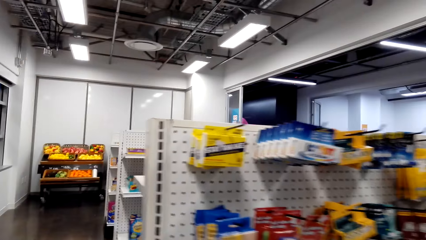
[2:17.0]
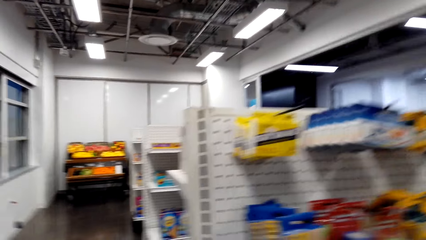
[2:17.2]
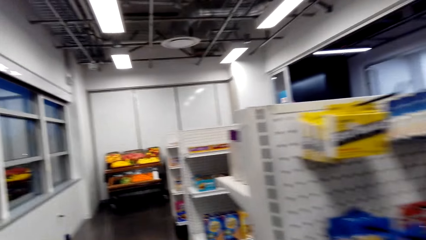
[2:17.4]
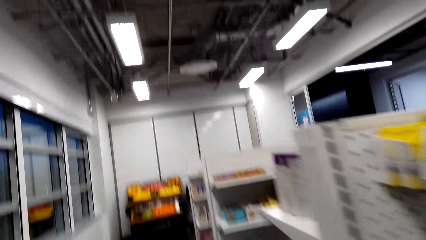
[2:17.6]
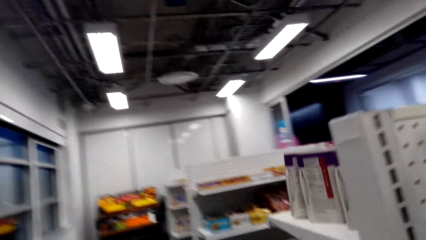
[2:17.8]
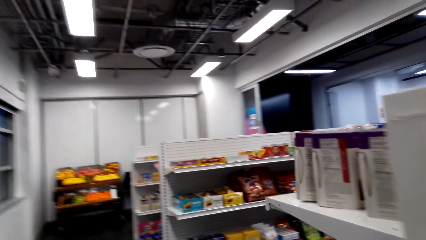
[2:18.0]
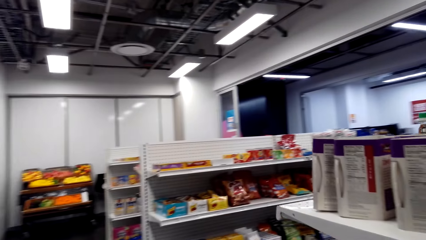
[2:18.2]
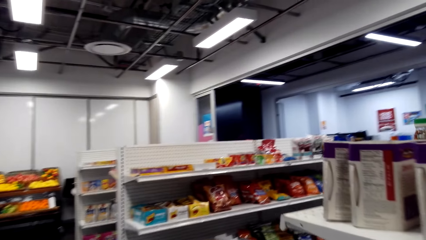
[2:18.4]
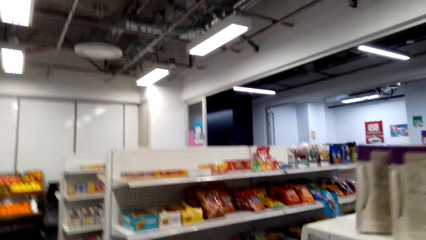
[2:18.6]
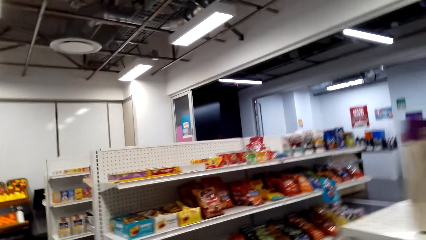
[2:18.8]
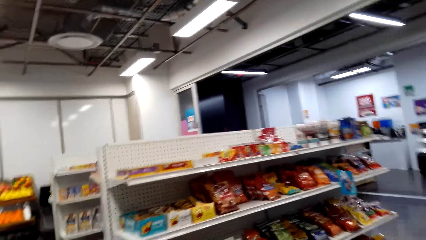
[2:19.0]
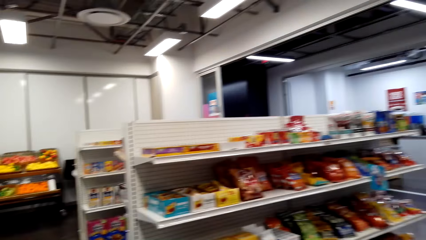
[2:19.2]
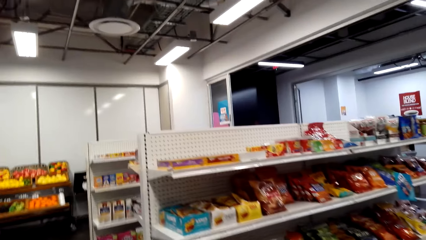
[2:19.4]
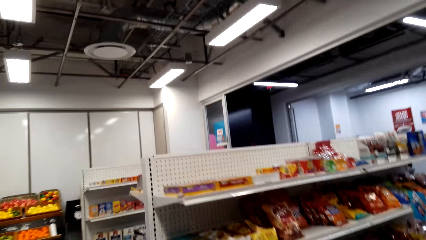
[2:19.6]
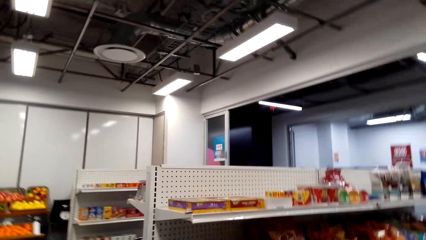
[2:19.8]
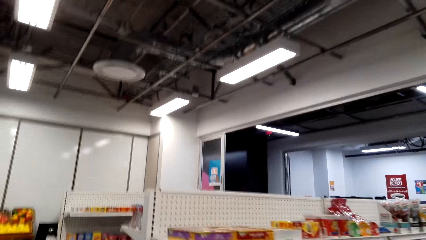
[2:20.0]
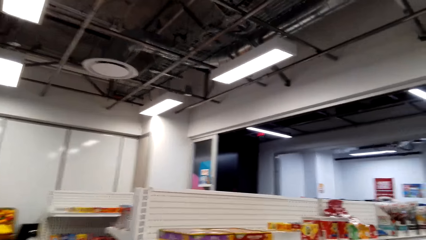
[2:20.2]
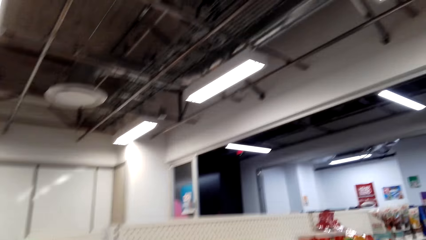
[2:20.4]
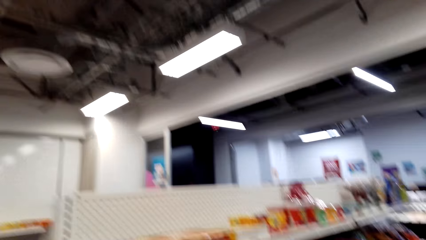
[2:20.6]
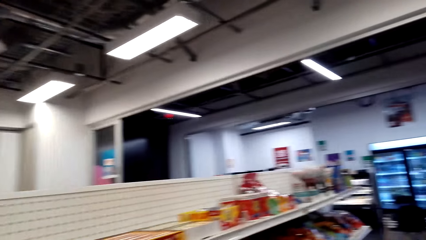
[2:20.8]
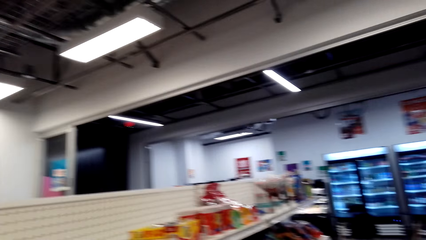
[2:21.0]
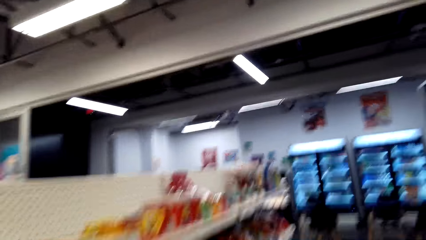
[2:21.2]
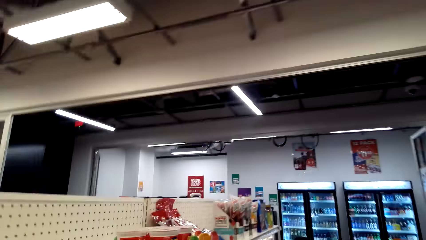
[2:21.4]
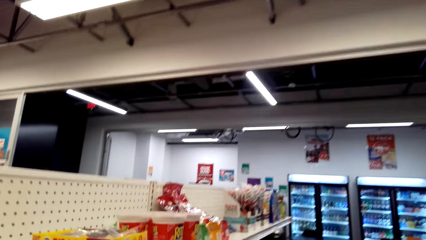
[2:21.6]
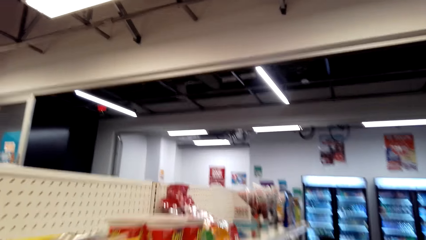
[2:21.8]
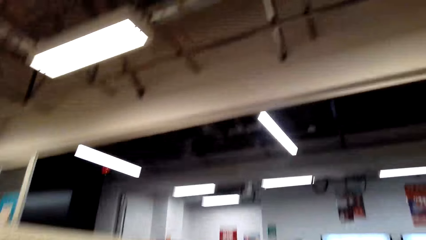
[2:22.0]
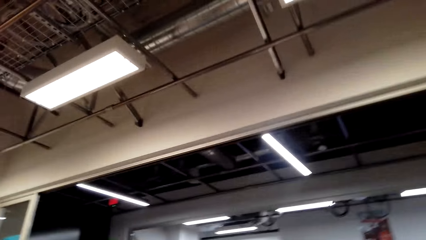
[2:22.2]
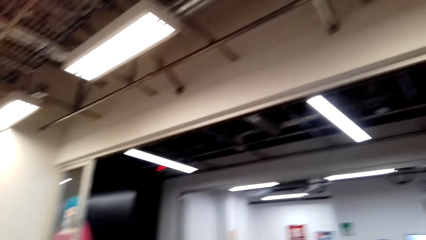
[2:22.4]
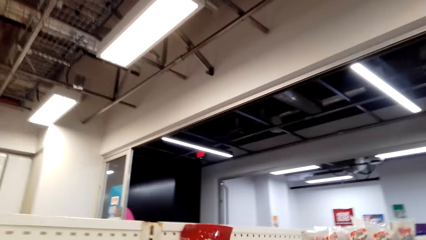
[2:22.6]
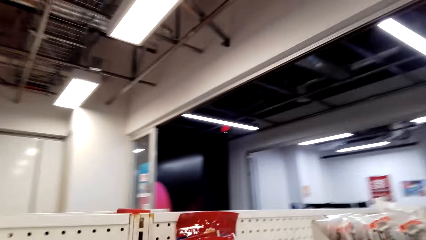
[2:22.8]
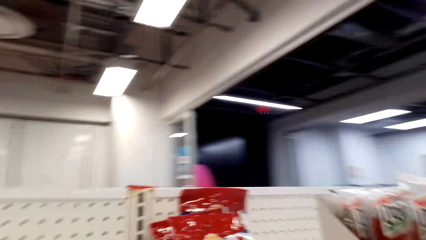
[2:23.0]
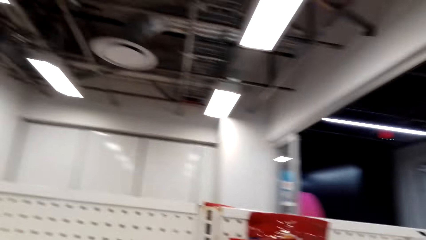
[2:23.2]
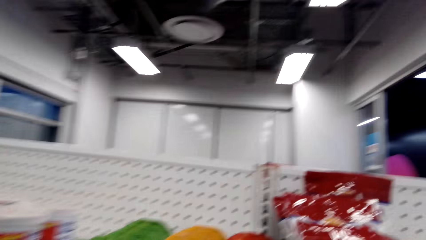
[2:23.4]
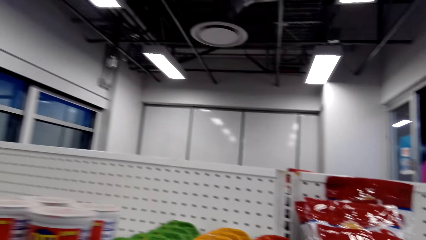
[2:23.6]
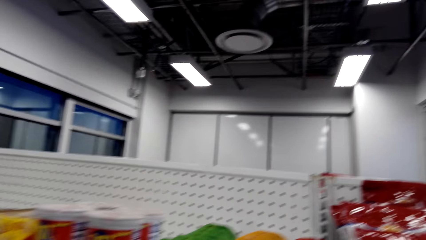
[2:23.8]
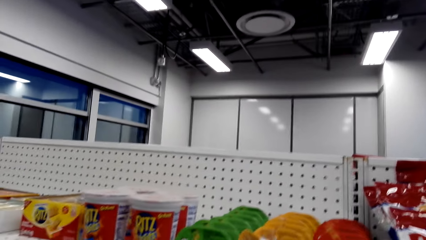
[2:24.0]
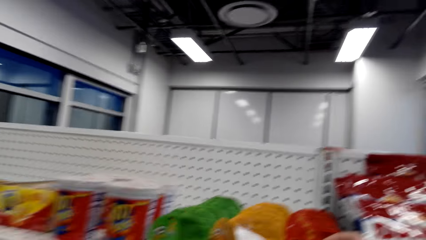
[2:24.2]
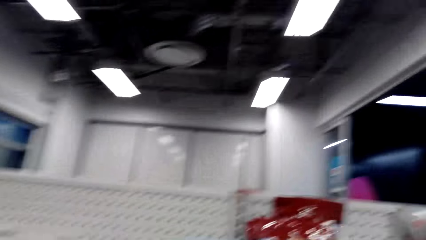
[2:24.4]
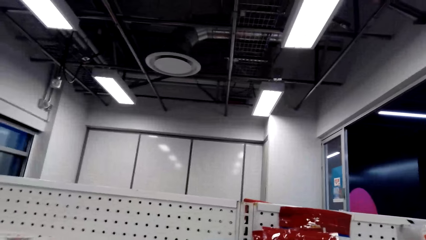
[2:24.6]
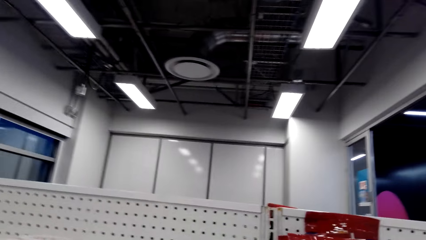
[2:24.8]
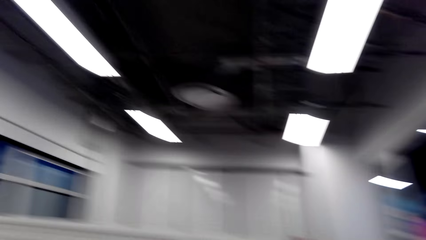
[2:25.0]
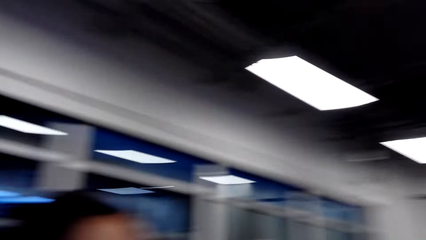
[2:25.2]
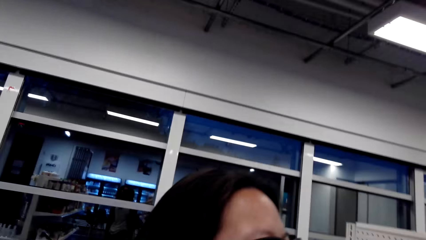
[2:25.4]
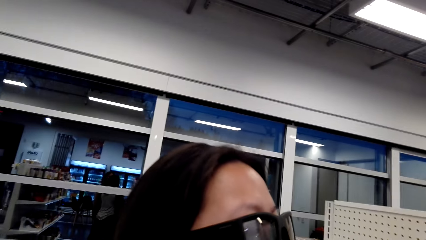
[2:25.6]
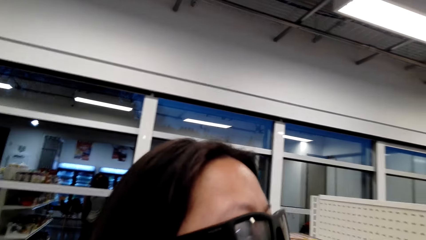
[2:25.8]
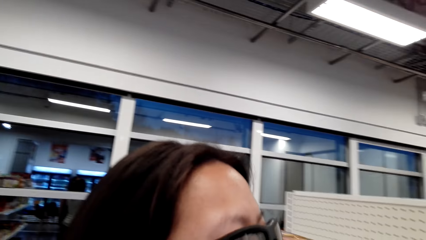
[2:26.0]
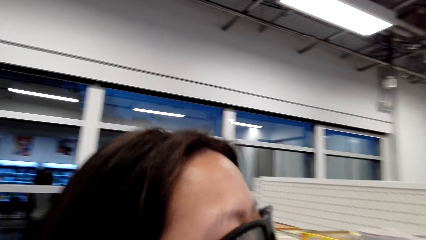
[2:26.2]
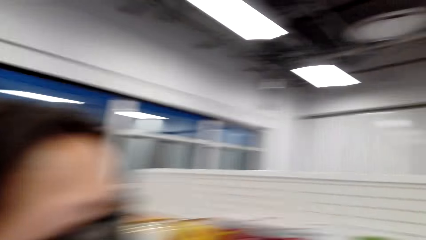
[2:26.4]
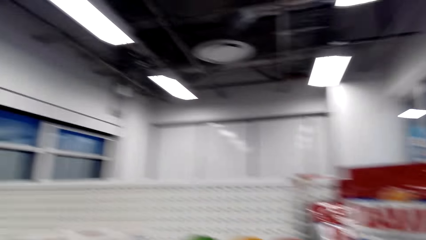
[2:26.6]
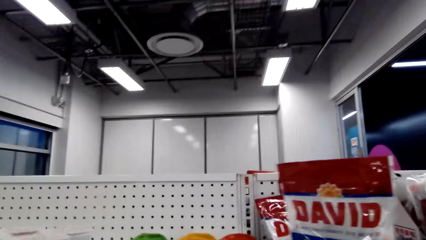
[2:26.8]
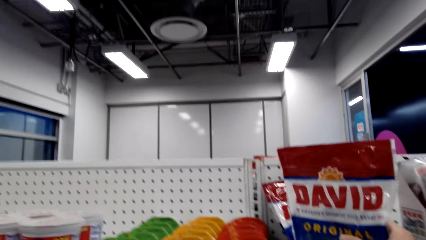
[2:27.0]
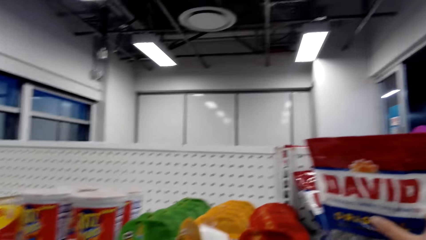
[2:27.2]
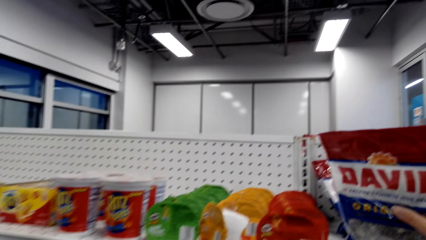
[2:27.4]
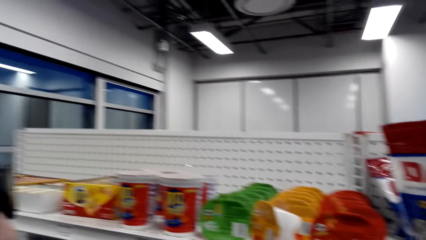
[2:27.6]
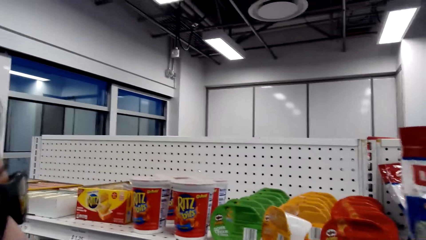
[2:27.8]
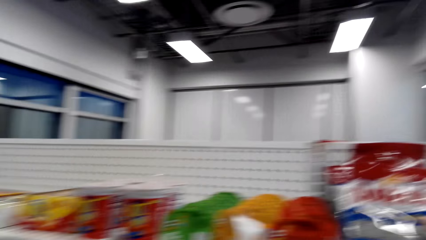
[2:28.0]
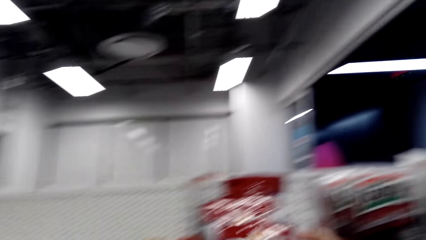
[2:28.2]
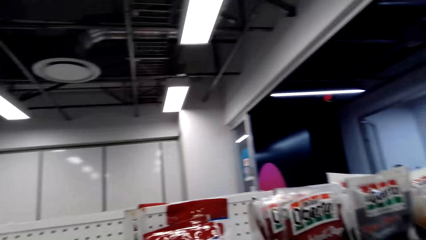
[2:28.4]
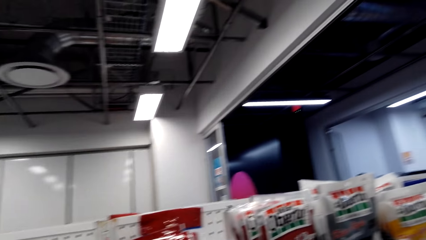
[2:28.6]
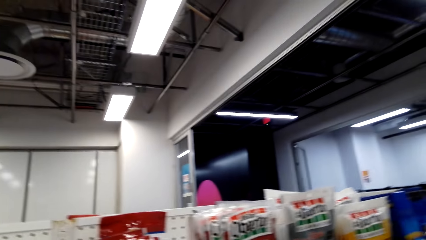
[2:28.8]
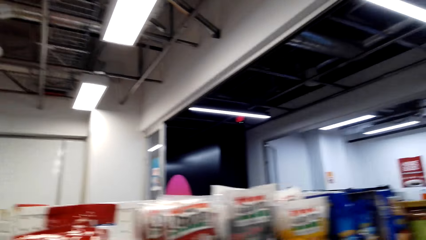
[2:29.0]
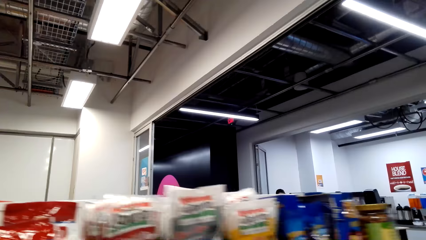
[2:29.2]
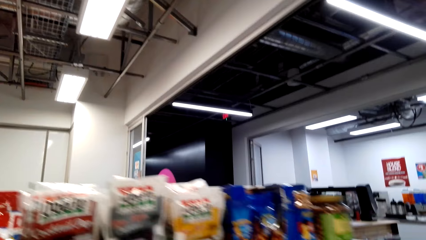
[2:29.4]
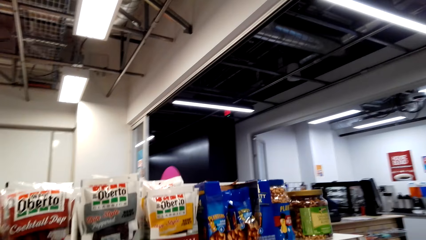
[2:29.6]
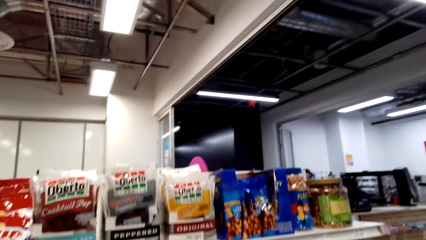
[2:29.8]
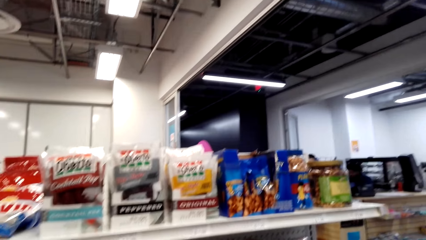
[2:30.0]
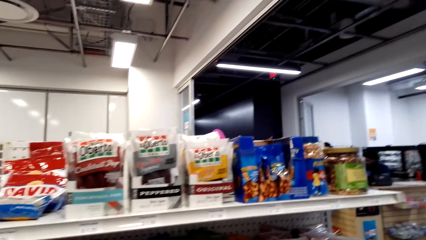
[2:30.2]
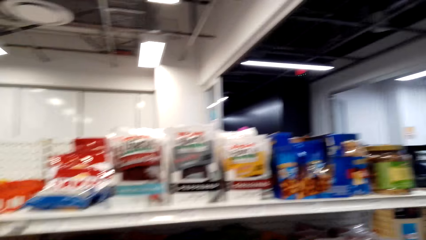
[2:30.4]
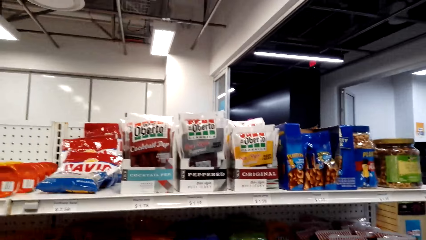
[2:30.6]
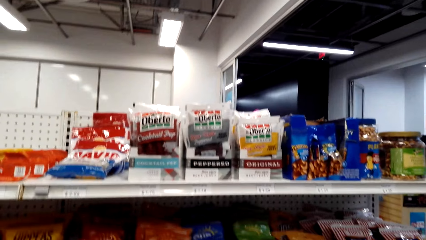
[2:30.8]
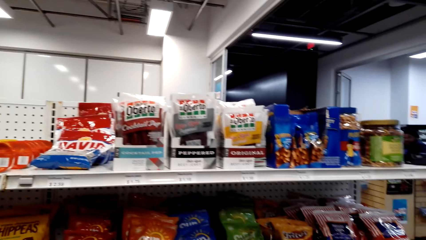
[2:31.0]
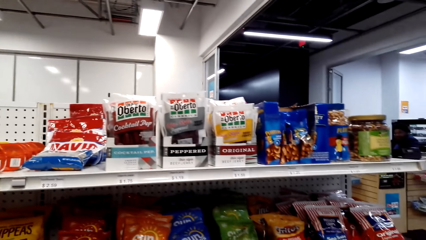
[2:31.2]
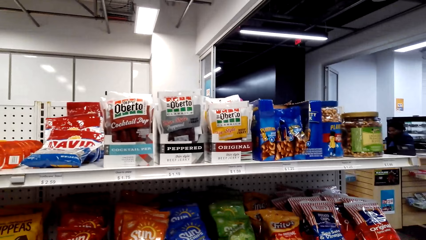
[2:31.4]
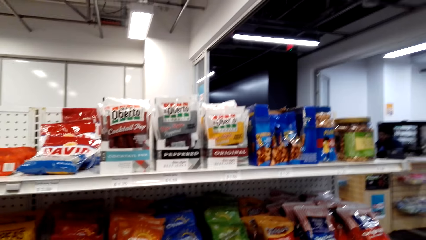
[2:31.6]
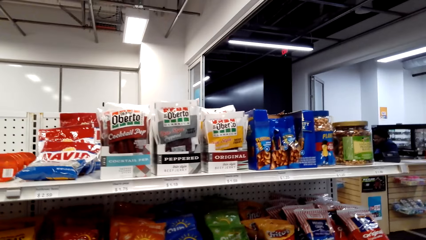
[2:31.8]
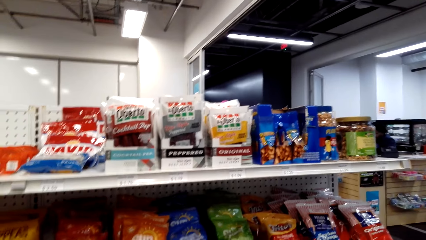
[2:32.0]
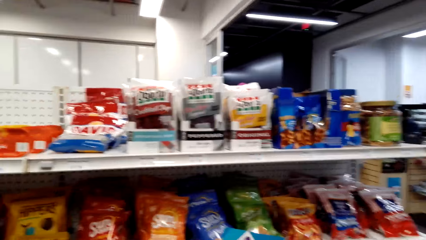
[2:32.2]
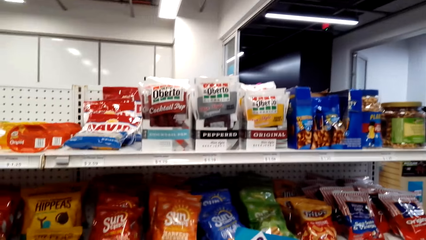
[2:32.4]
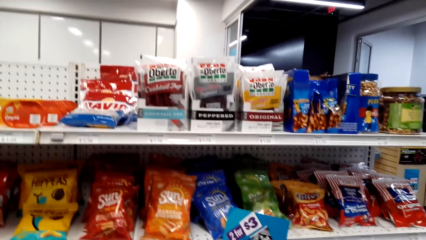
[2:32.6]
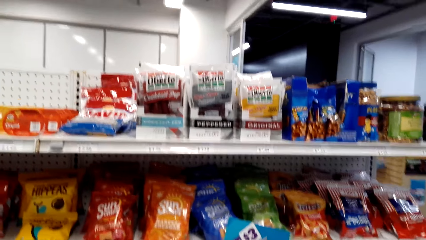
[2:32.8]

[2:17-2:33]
The camera wearer moves around. They touch a David packet on a shelf.
